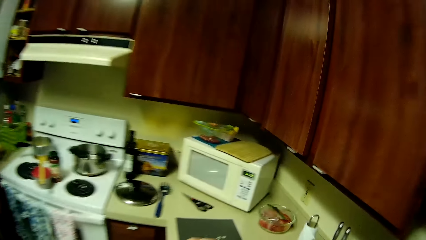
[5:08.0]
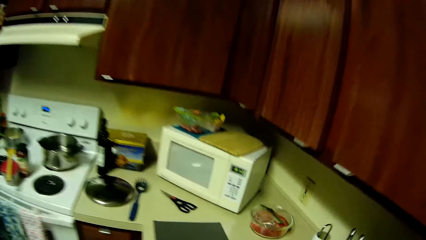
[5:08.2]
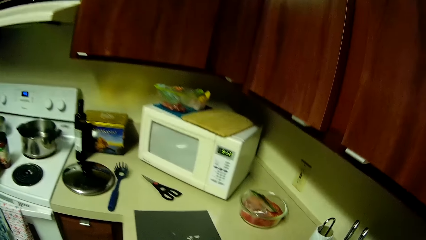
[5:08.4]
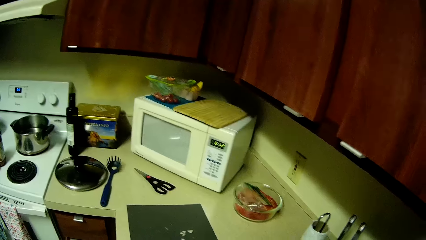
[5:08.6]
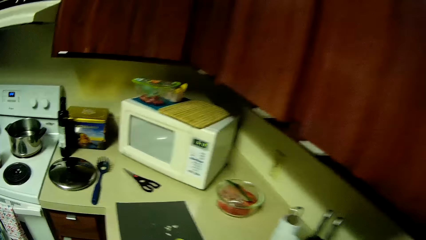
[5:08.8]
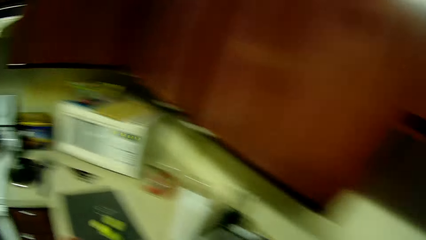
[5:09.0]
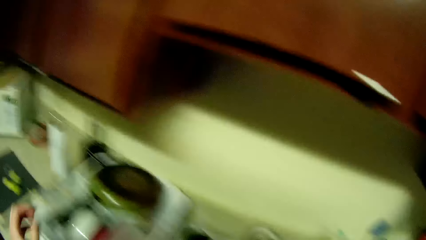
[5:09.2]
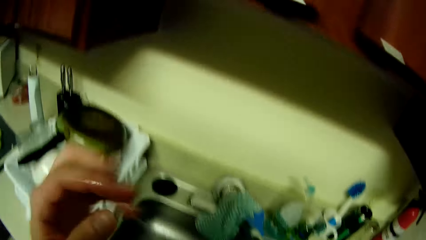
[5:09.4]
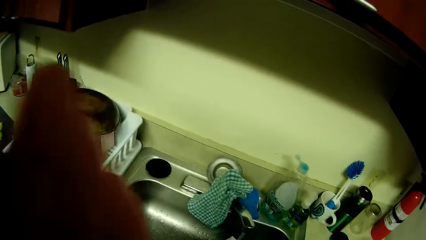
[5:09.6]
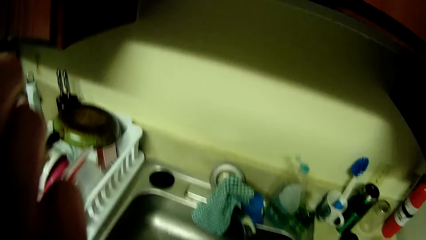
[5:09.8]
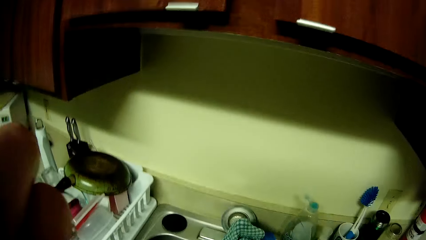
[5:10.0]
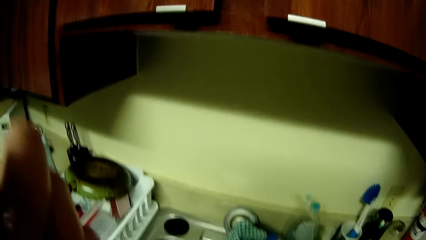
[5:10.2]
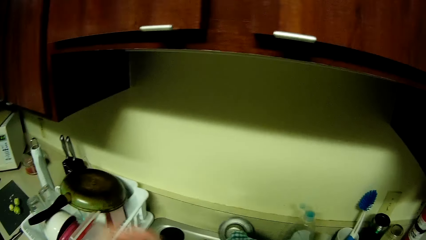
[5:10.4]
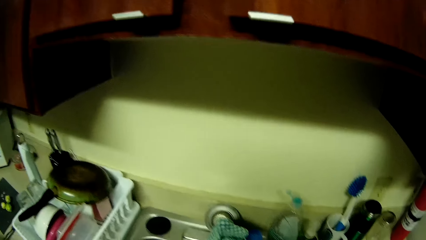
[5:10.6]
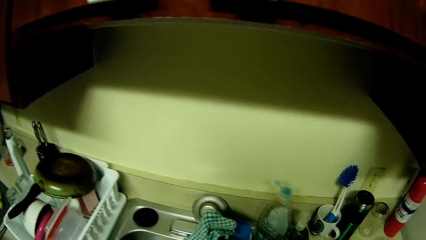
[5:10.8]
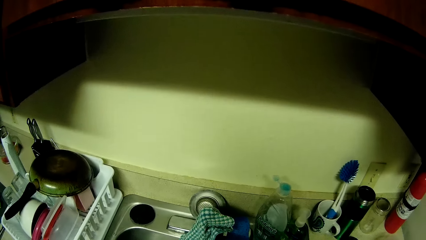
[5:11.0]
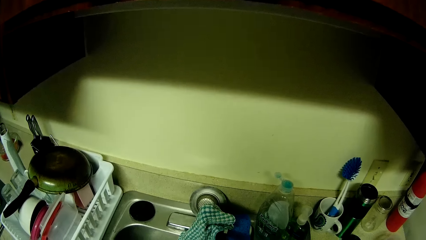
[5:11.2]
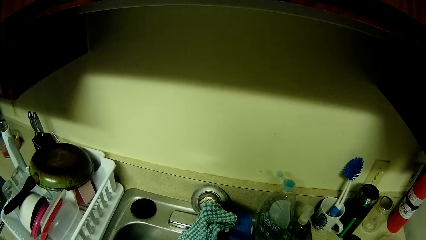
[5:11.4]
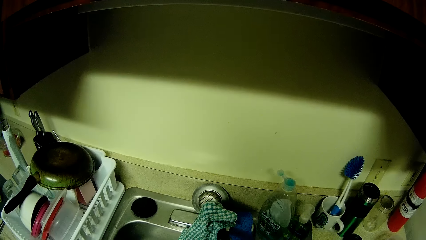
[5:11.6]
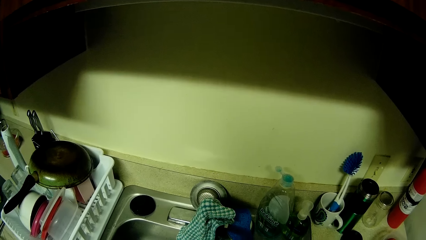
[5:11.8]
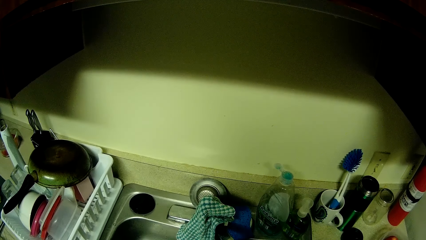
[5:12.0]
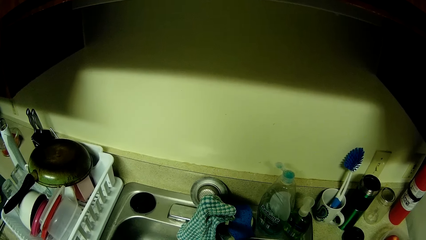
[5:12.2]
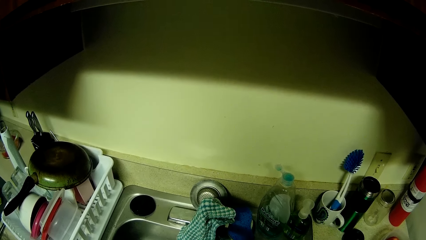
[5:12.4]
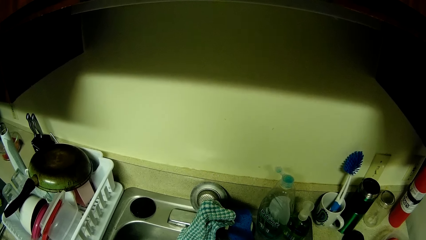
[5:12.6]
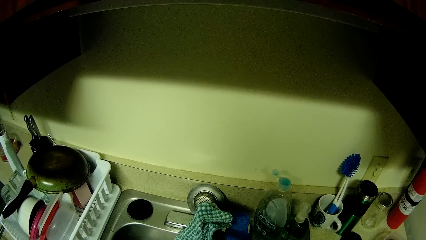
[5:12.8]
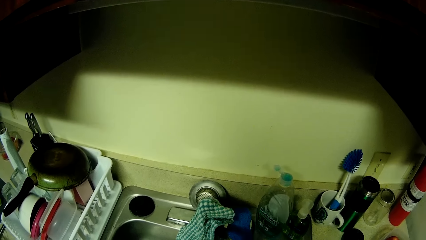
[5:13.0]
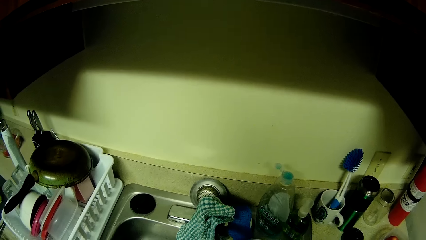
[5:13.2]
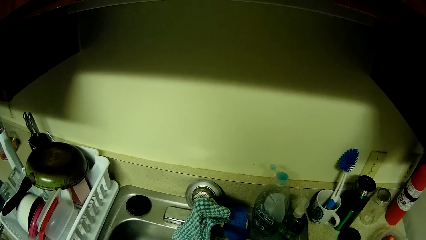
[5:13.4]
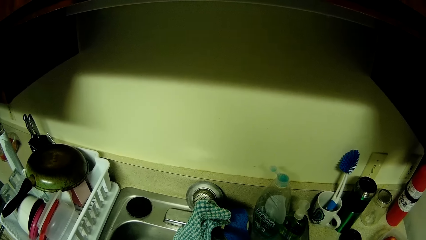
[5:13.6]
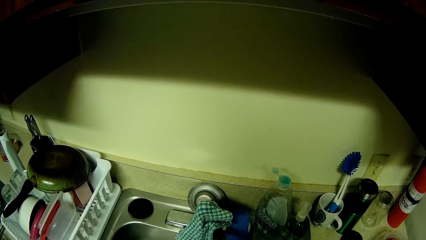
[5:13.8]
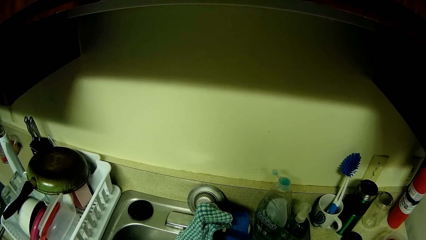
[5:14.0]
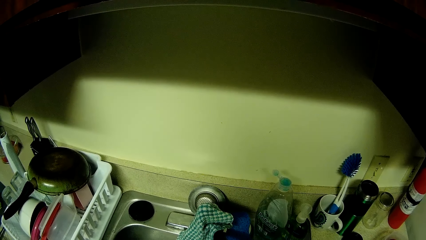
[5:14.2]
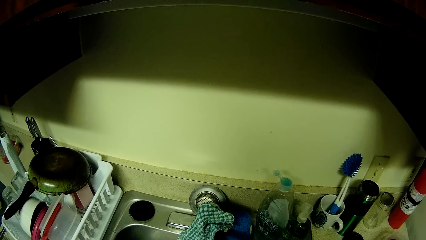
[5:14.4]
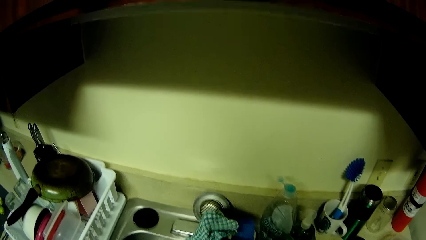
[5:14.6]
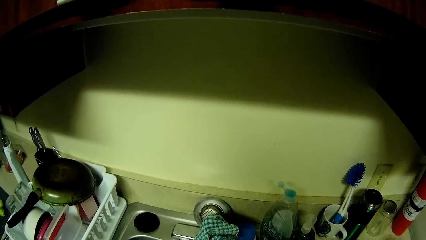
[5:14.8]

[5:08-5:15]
The camera wearer drops the fruit on the plastic board with her left hand. She touches her nose with her left hand.

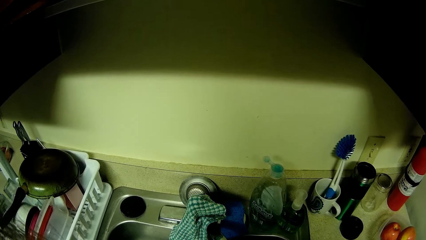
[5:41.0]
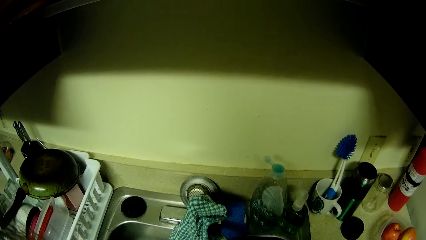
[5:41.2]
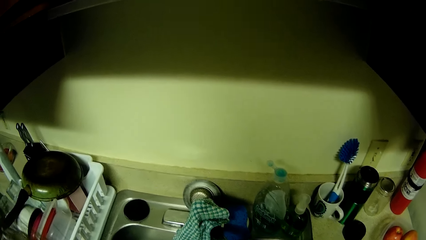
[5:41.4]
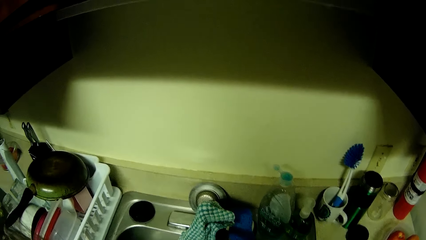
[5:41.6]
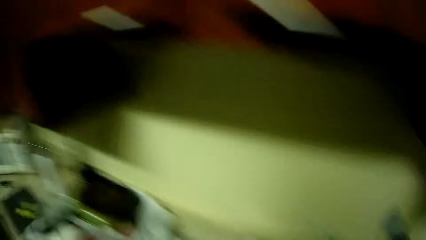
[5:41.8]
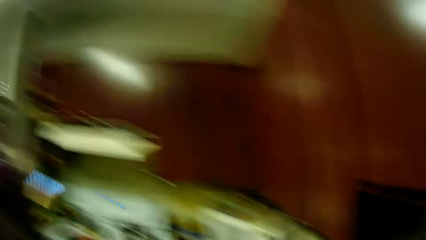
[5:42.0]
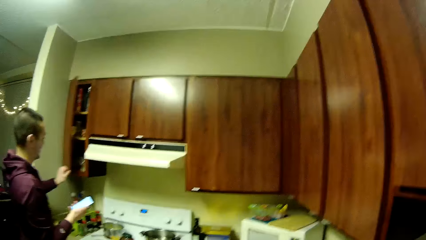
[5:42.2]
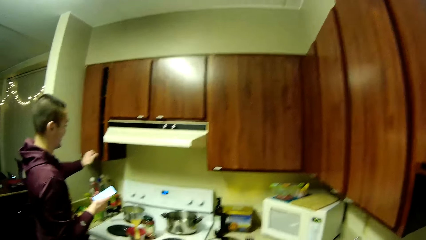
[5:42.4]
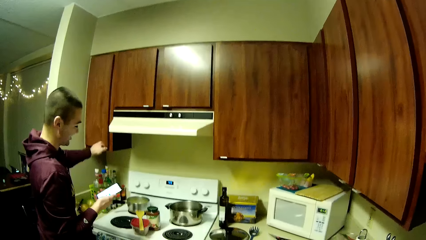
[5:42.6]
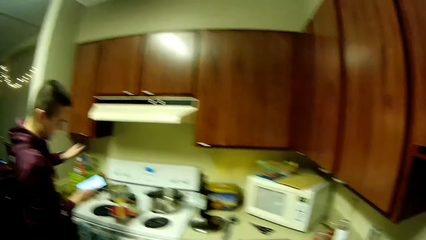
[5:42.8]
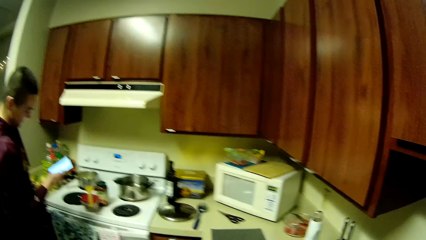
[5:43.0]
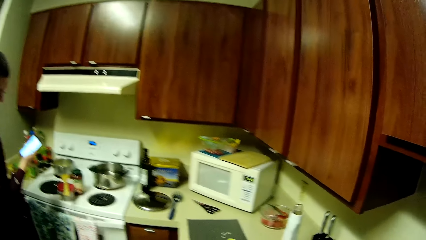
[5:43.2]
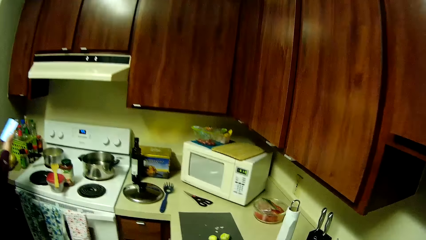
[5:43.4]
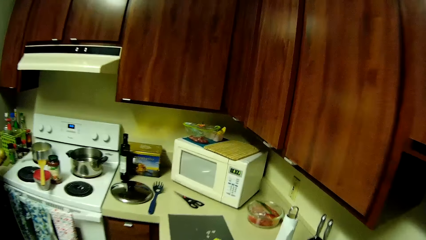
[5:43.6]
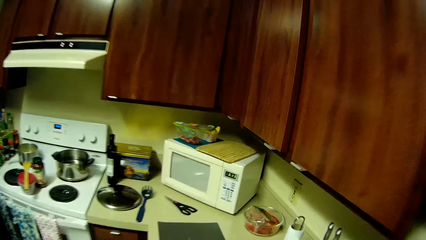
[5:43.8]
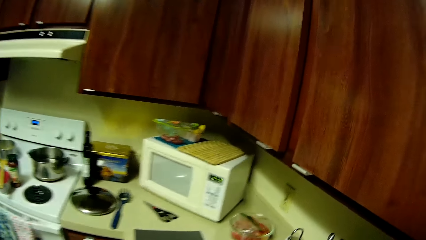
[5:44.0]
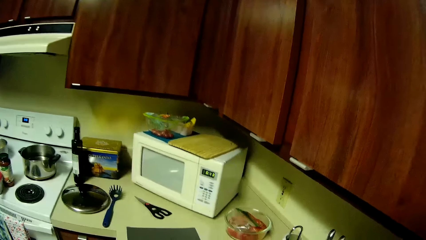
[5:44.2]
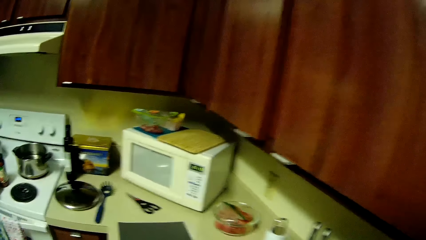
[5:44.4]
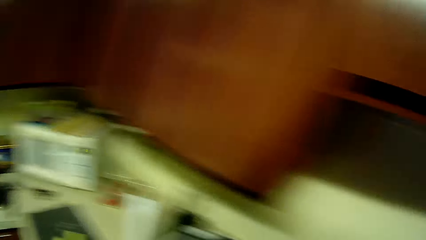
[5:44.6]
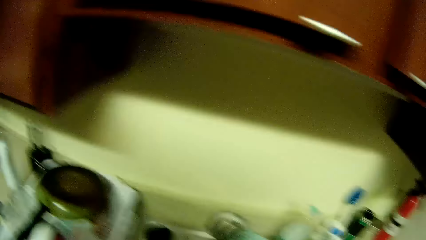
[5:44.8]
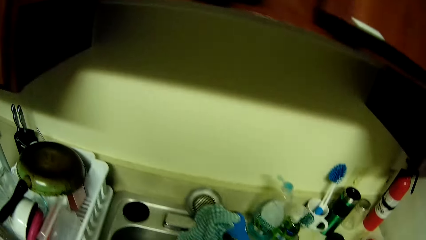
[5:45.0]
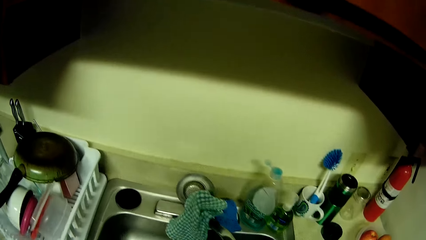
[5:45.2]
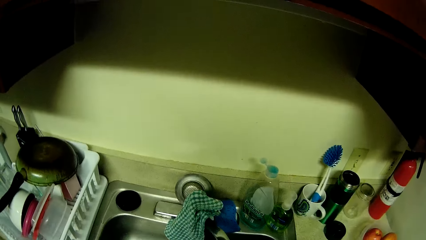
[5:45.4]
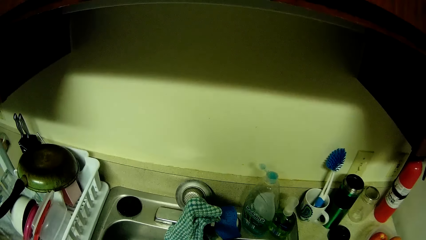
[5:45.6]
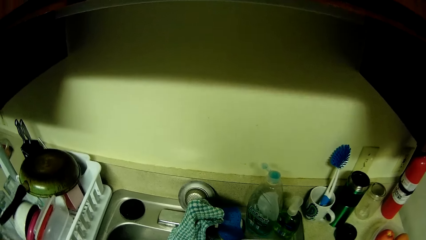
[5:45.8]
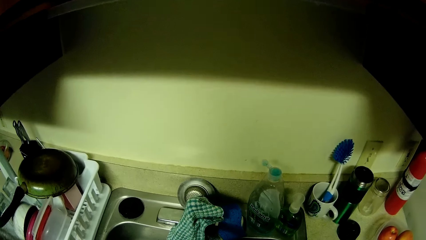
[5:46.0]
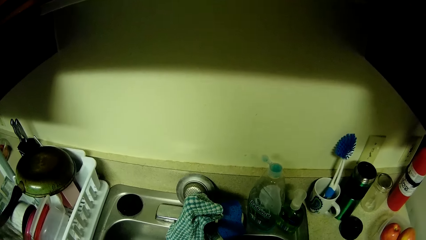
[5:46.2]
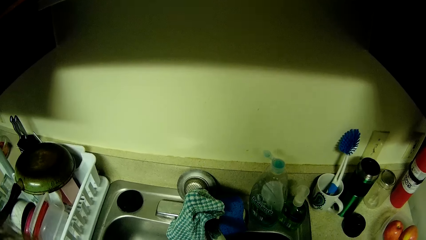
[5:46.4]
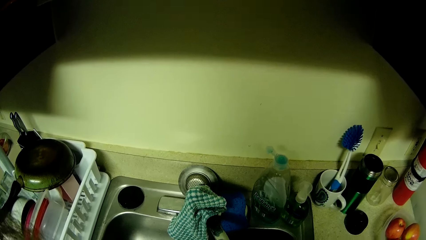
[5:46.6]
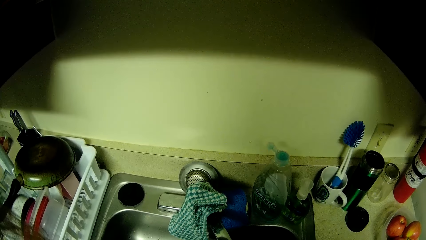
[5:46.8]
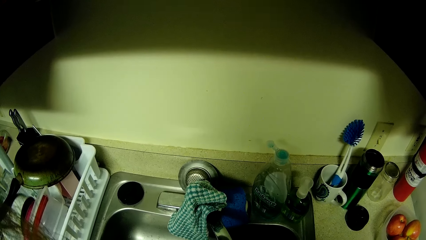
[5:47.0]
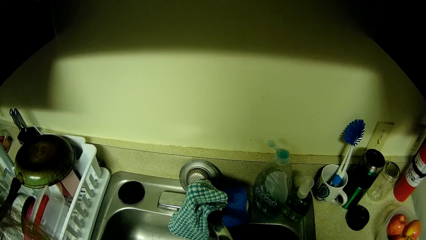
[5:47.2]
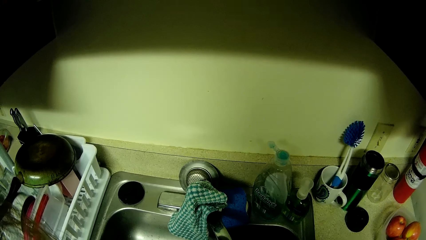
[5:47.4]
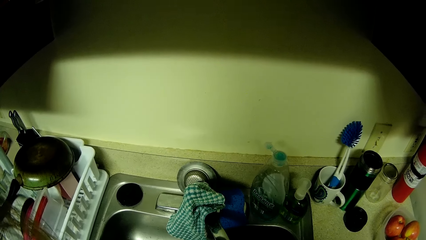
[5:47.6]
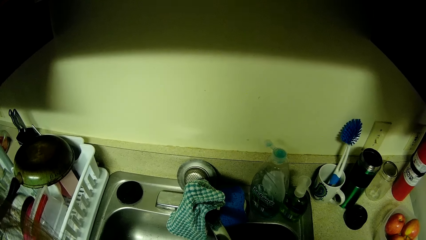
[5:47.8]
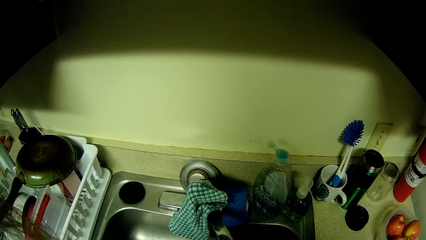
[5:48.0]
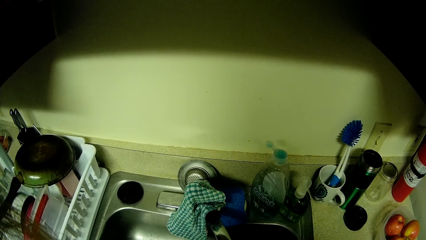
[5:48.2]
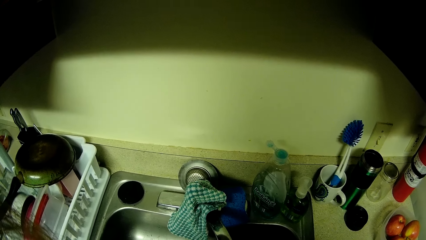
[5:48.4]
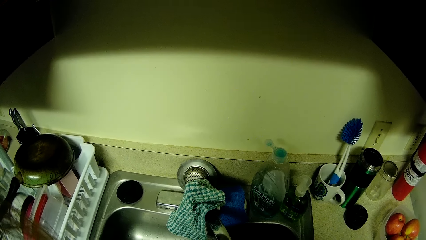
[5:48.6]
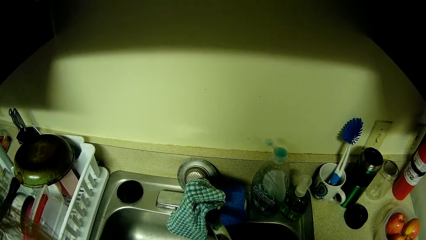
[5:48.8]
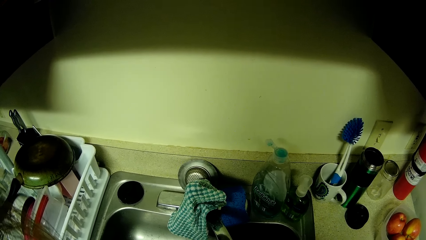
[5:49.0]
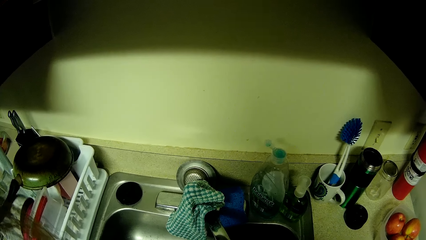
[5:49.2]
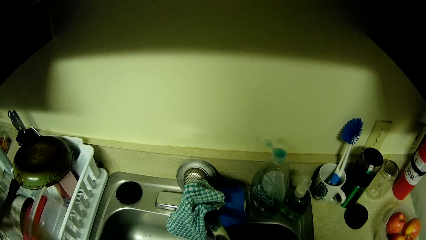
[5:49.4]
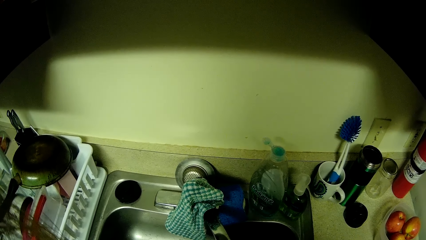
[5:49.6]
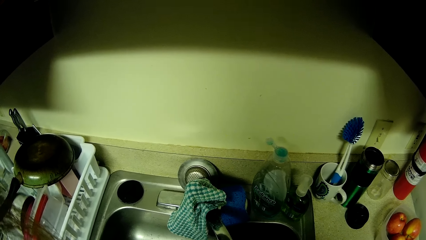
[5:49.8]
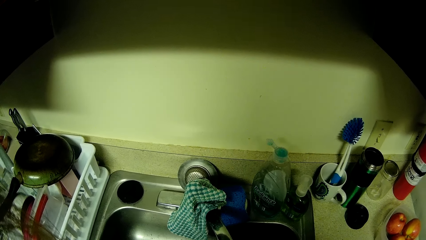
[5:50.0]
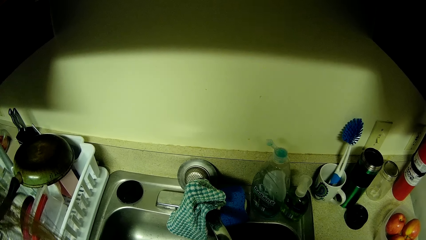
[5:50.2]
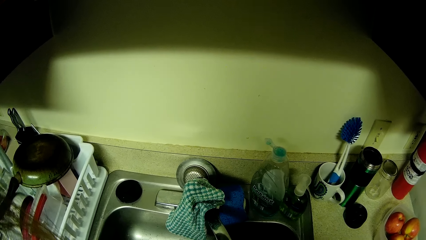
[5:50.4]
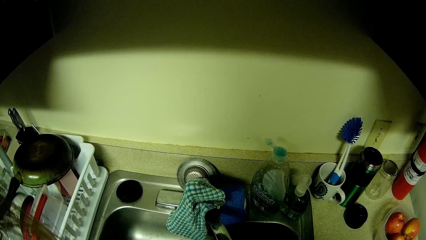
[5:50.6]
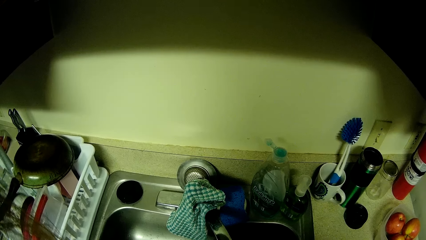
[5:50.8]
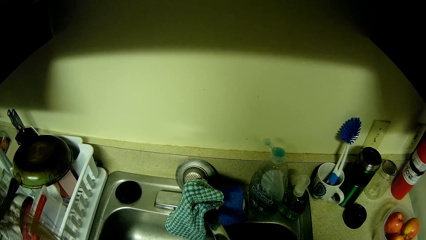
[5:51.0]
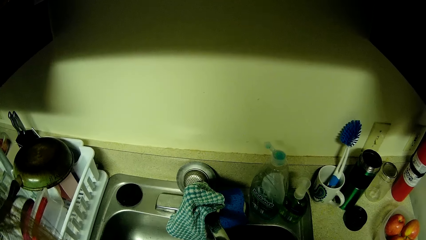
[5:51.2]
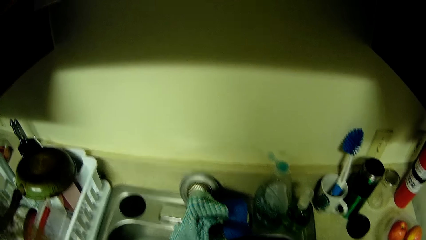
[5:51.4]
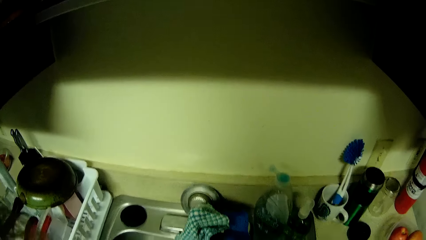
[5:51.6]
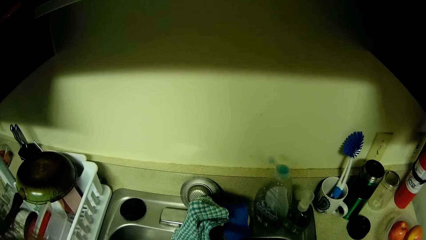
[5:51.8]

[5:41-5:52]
The man shuts a cabinet door with his left hand. He holds the phone with his right hand.
